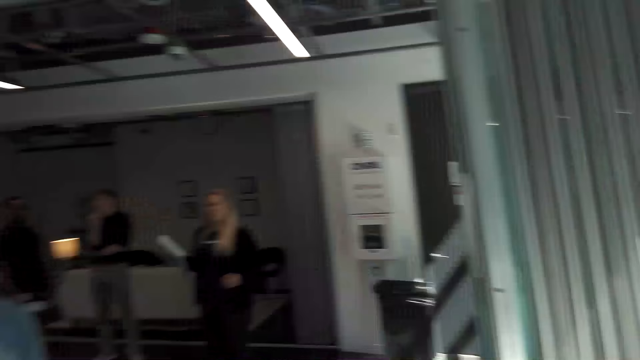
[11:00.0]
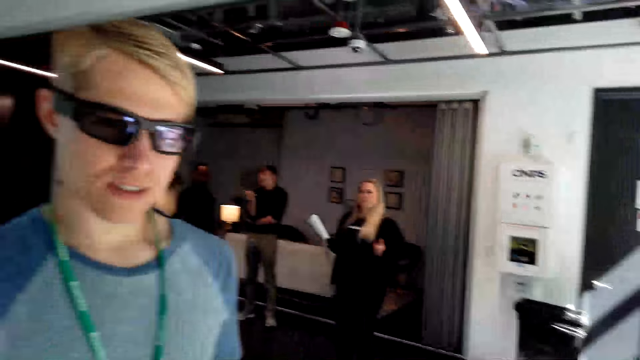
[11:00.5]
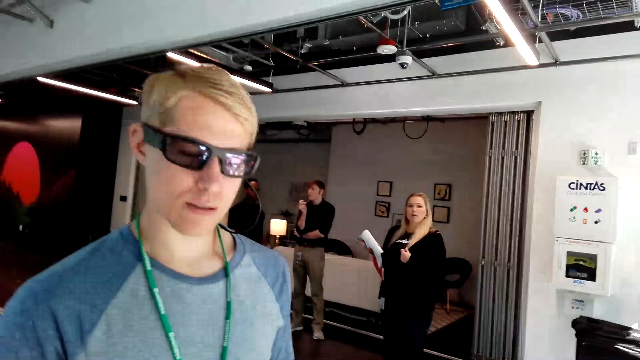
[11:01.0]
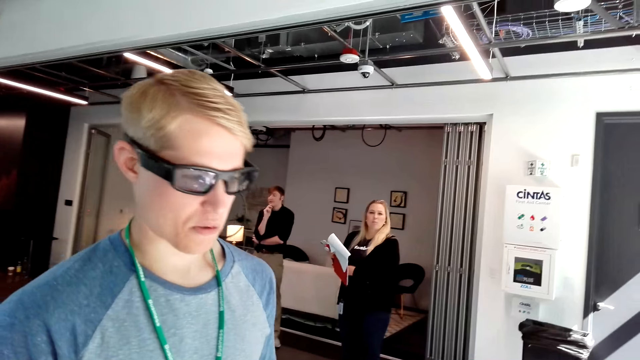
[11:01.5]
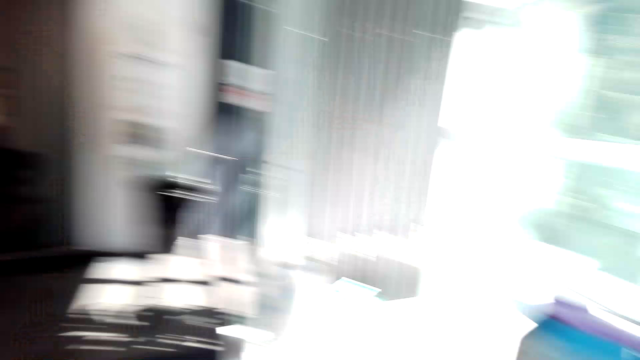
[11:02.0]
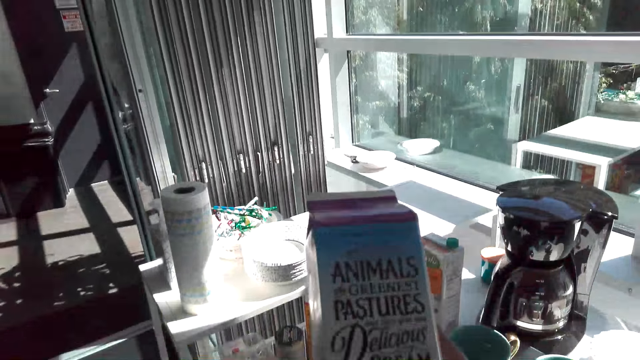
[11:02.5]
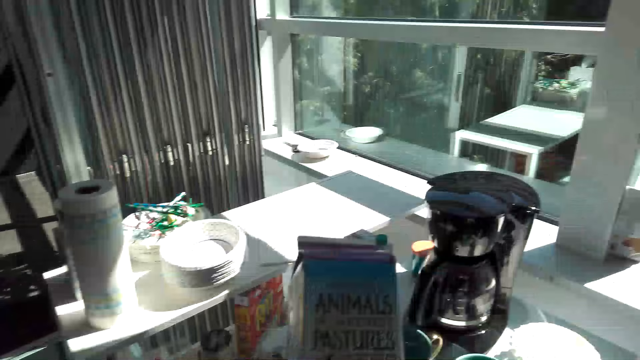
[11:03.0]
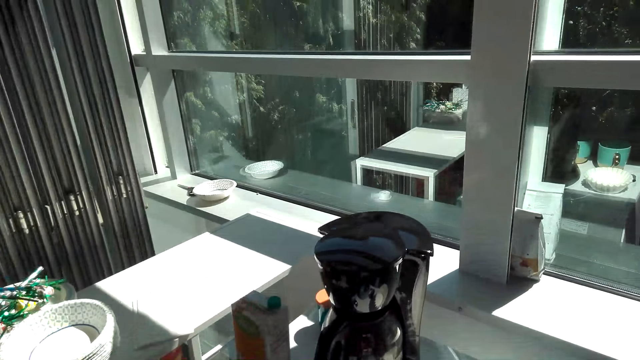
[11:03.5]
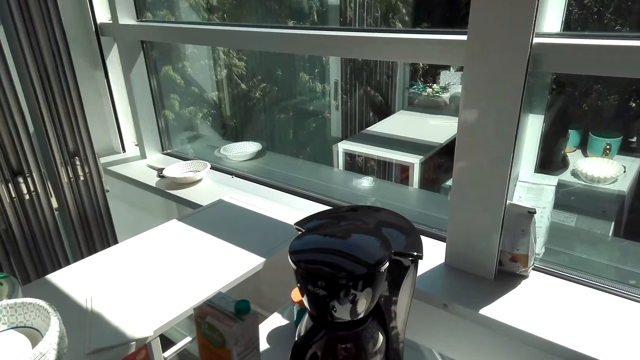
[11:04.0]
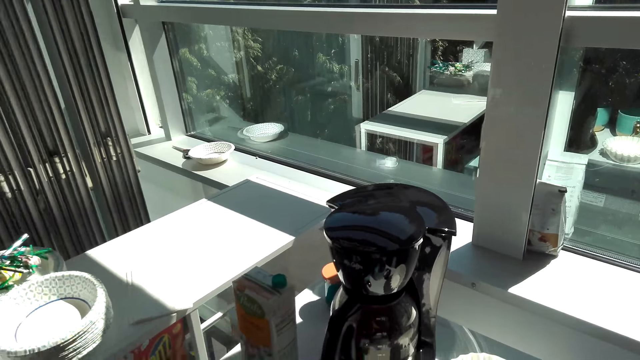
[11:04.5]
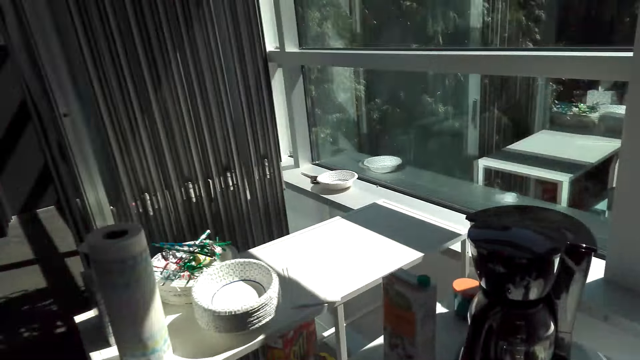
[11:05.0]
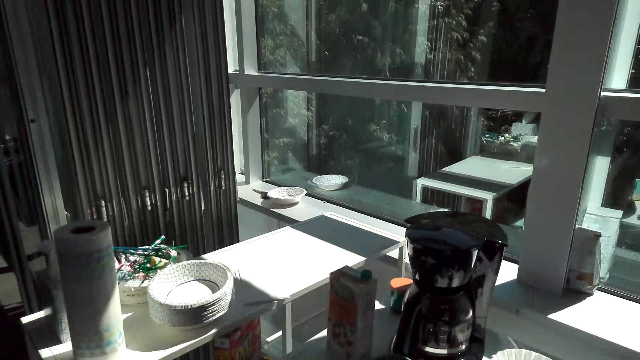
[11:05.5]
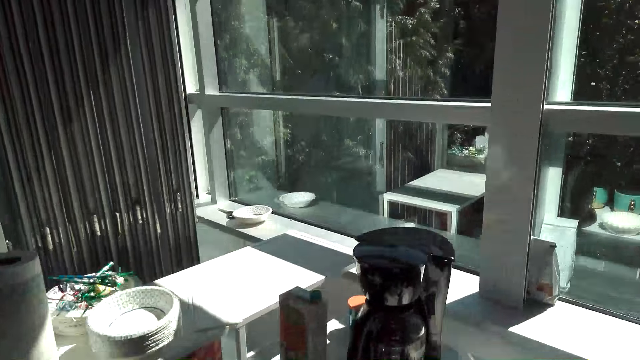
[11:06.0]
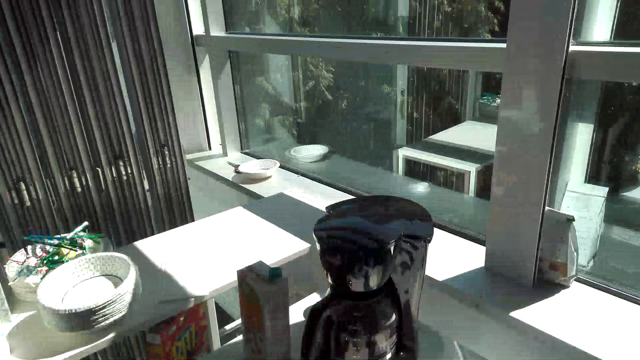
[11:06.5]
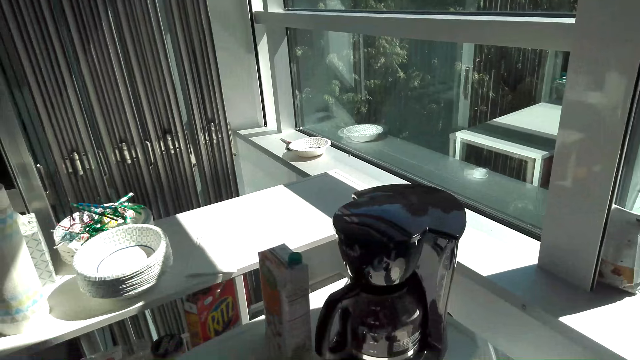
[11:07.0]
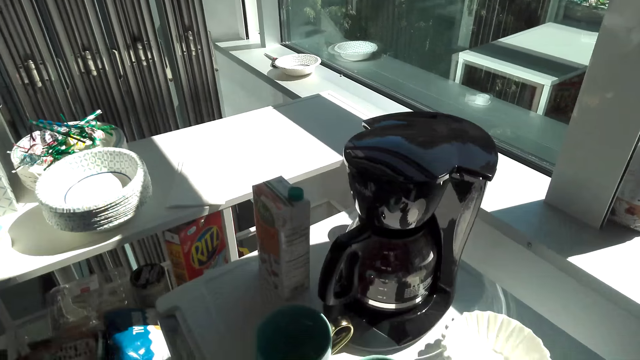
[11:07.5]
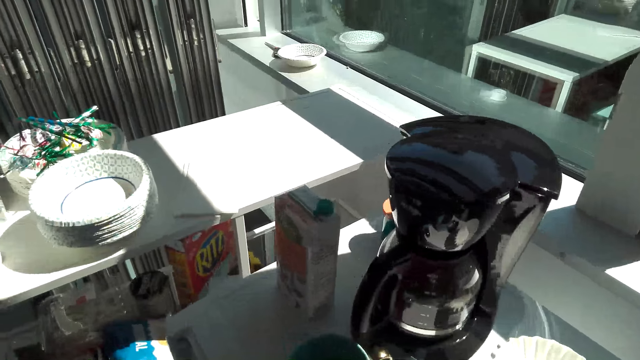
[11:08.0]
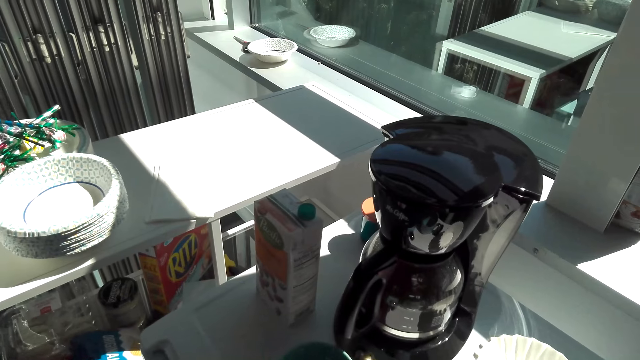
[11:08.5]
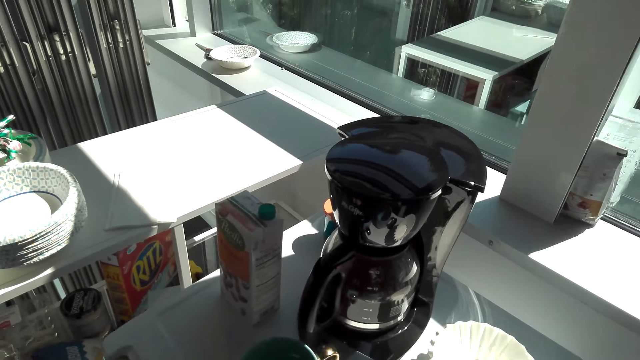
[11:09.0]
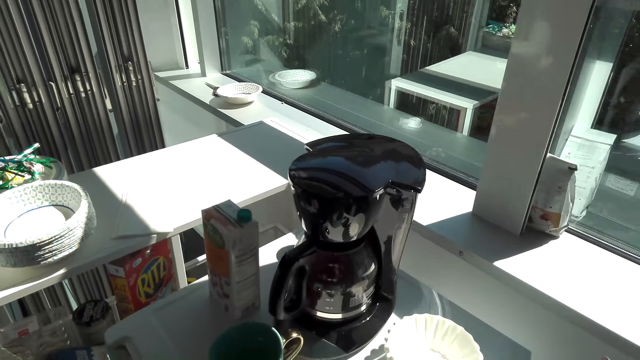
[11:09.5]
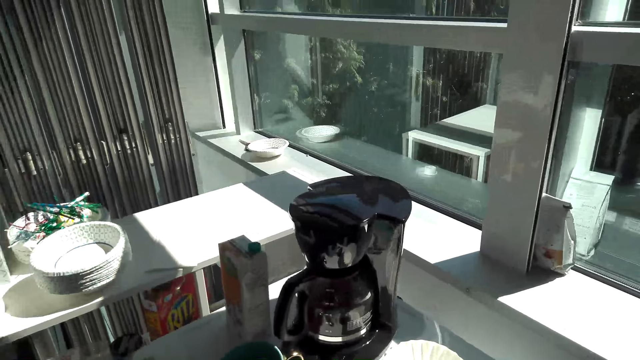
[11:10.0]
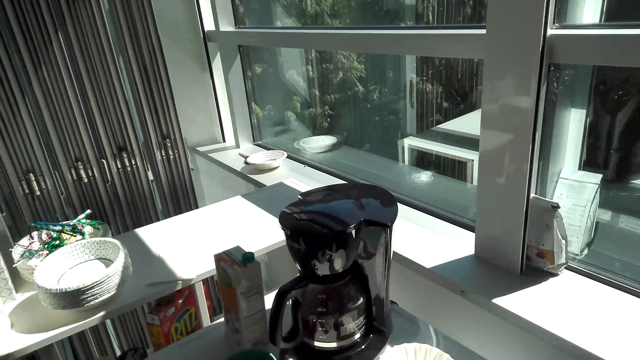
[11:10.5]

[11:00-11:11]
The camera wearer looks at a man. They inspect the packet of cream. They look at the coffee maker.

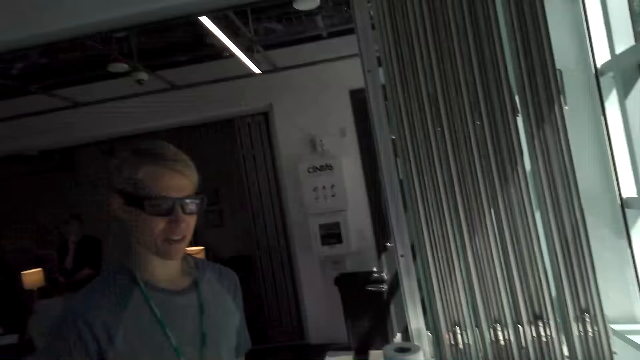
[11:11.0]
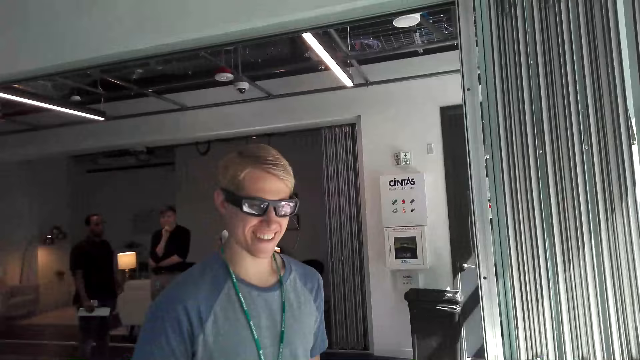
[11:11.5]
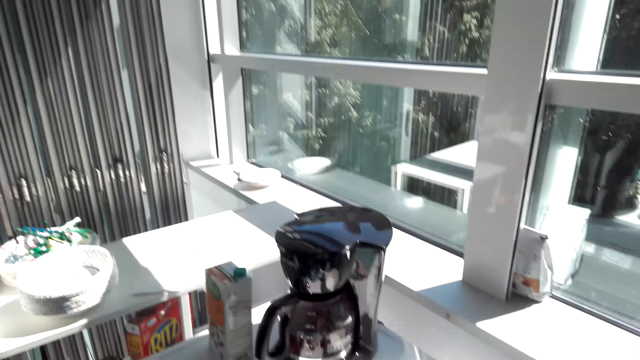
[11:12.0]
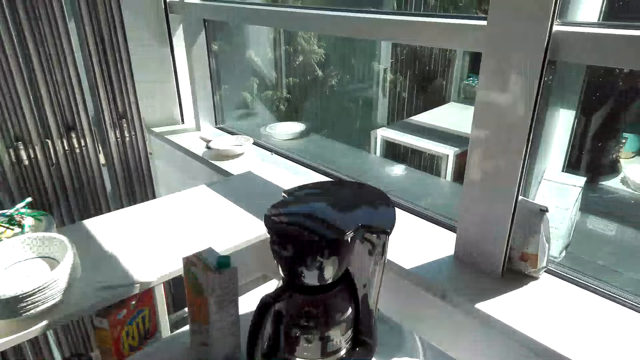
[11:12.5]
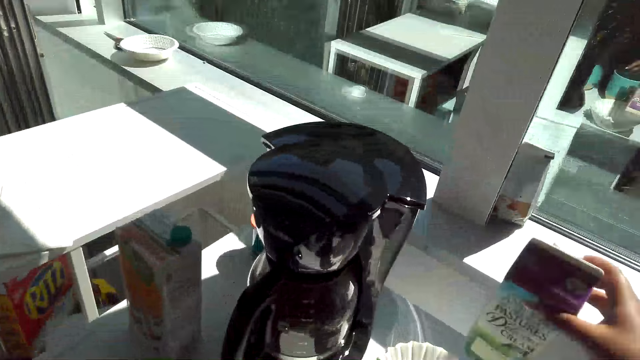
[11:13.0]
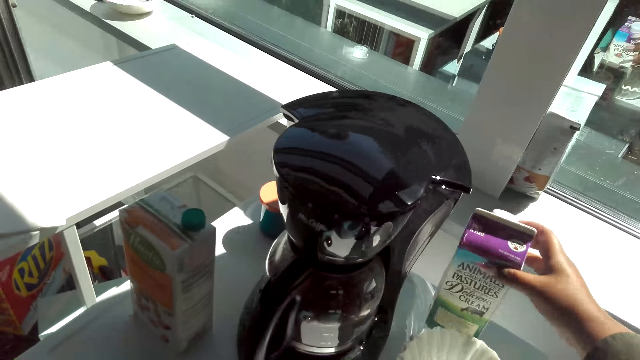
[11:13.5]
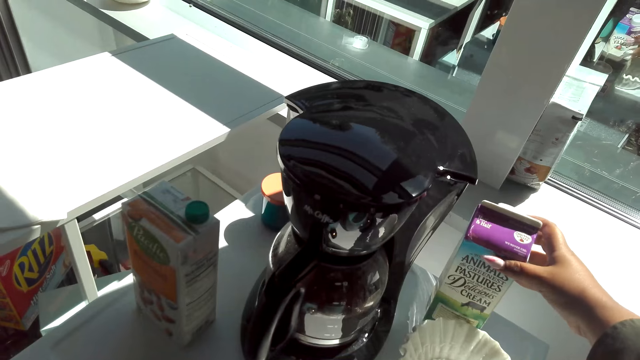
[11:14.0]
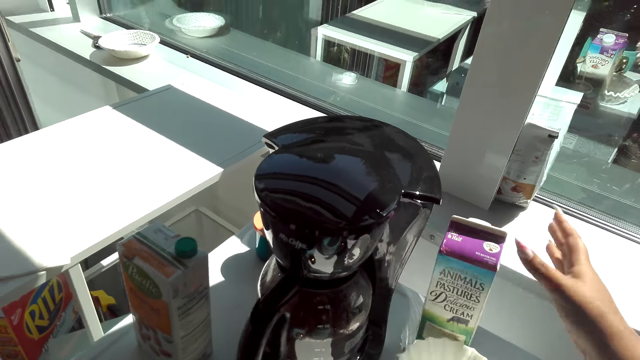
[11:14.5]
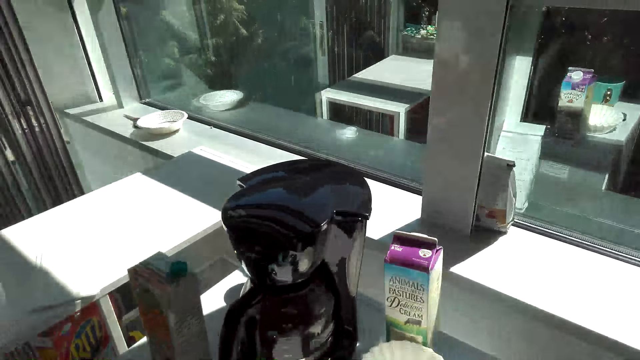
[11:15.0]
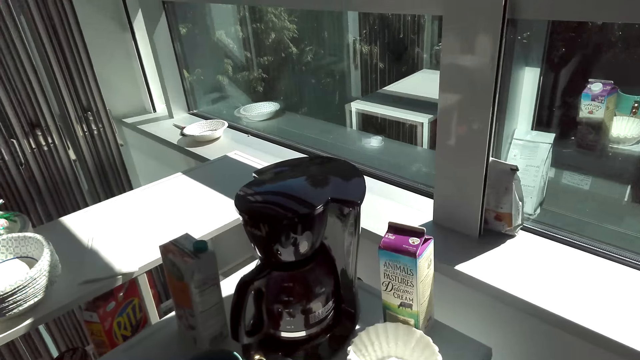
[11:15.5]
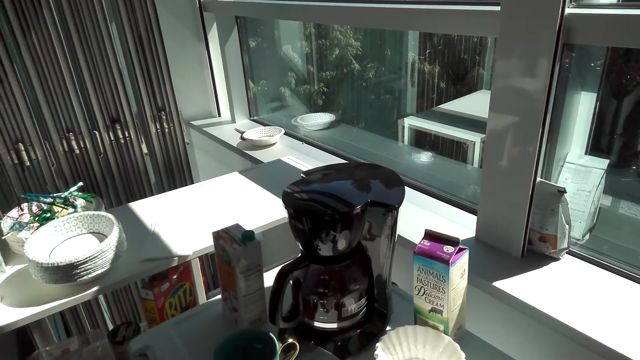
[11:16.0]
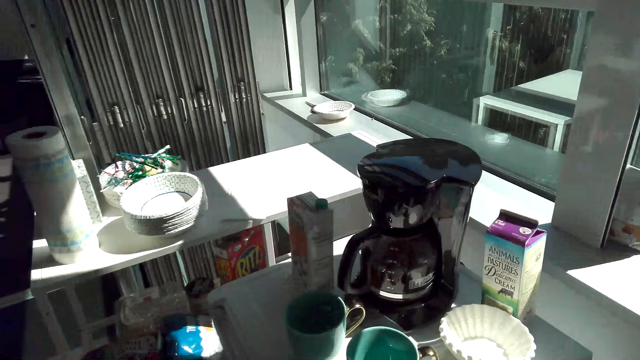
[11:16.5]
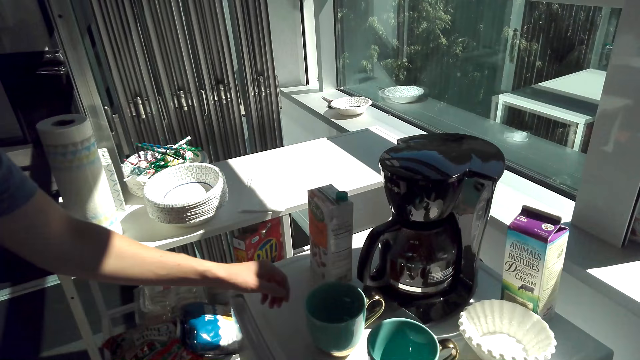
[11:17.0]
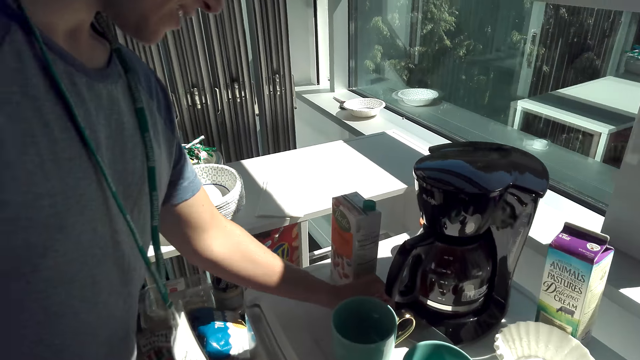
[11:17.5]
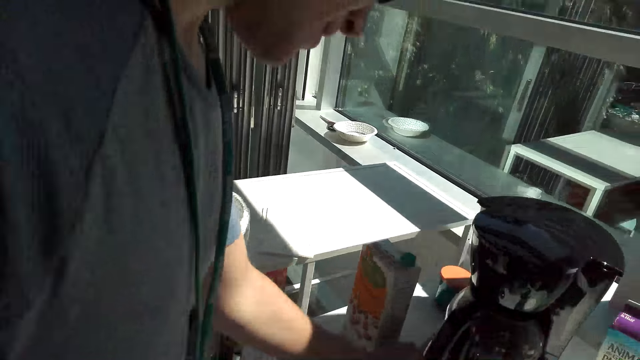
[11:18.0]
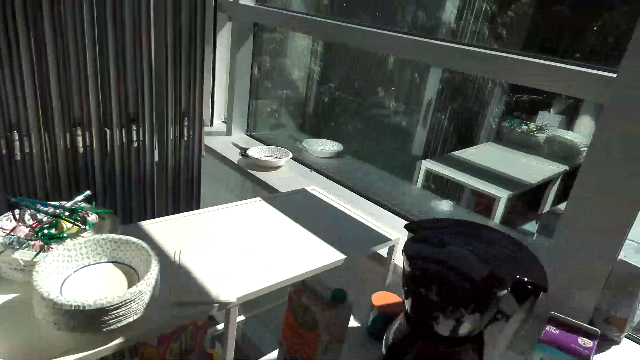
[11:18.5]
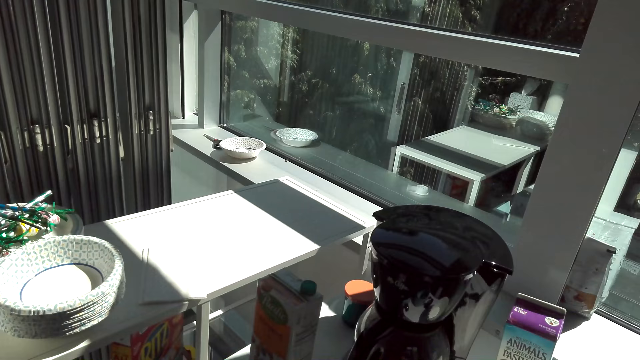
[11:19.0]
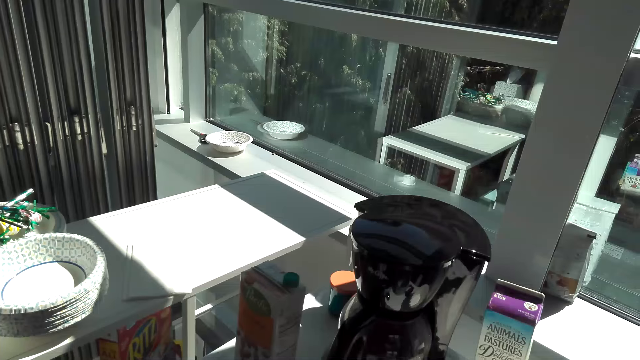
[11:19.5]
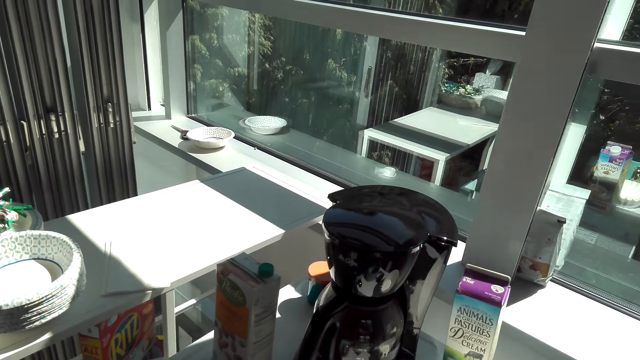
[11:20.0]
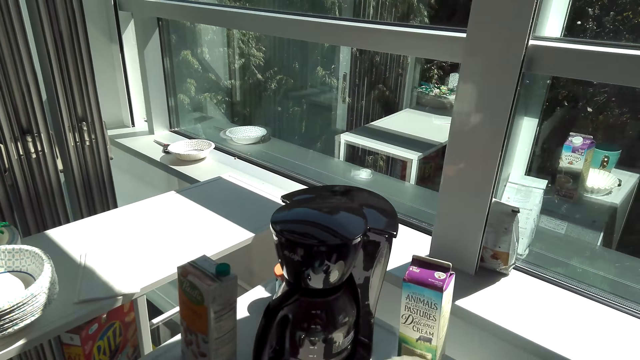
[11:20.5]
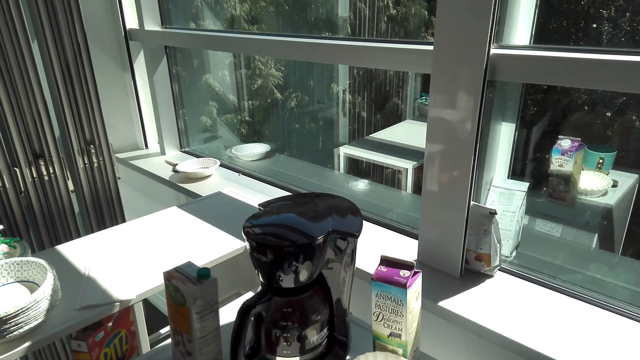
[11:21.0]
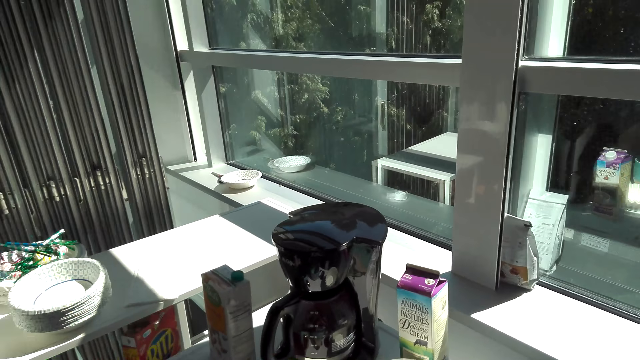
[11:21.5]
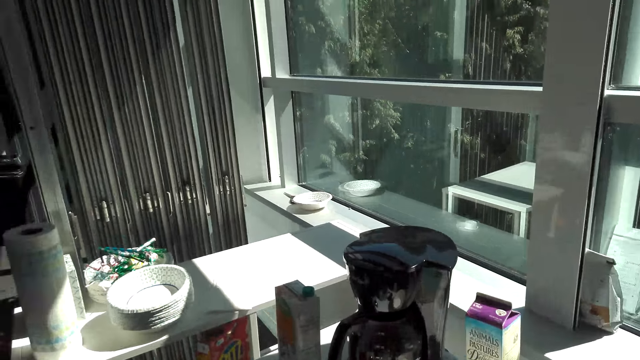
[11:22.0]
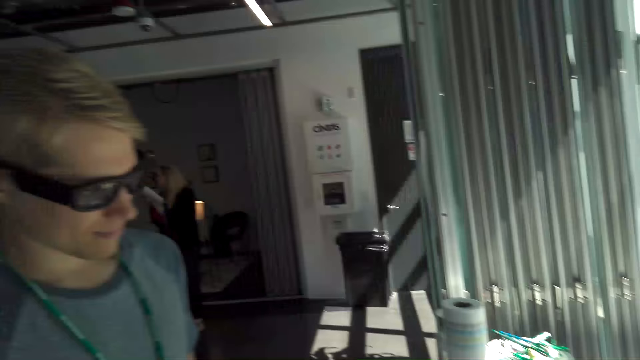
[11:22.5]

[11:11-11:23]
The camera wearer looks at the man. They place the packet of cream on the fridge. The man switches on the coffee maker.
